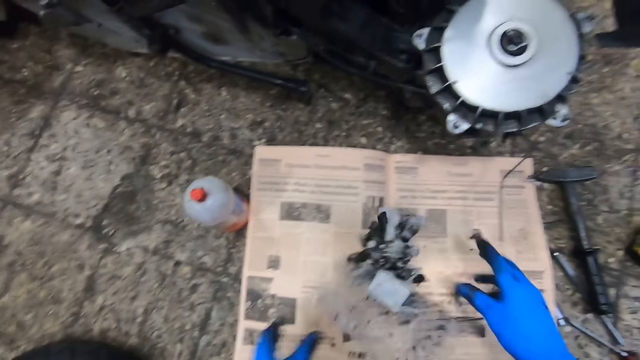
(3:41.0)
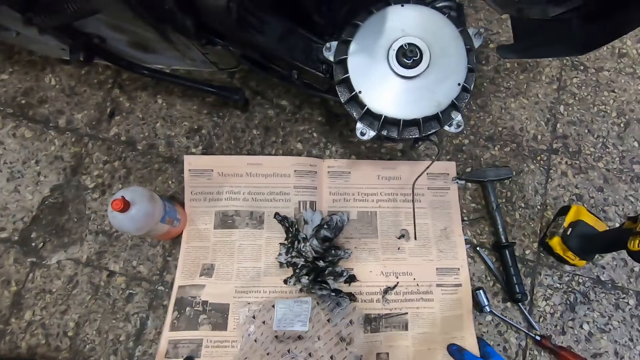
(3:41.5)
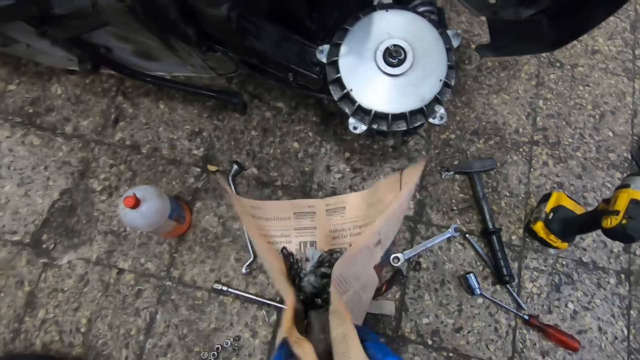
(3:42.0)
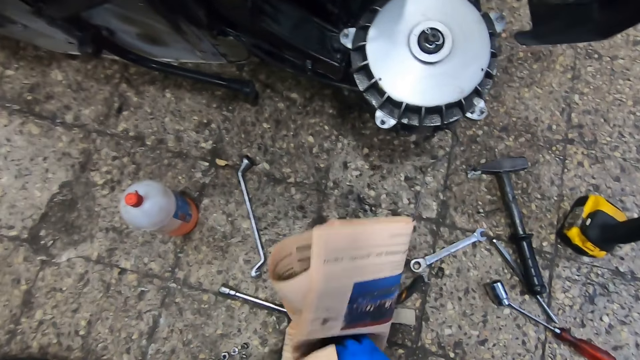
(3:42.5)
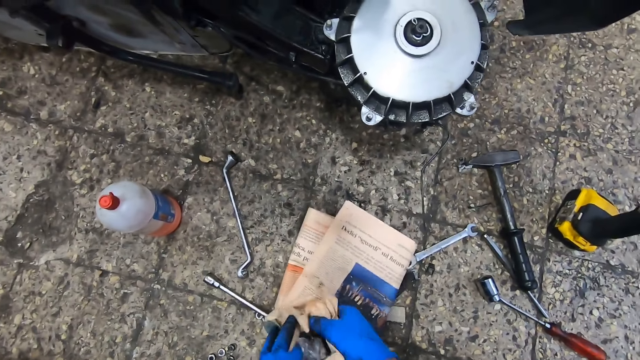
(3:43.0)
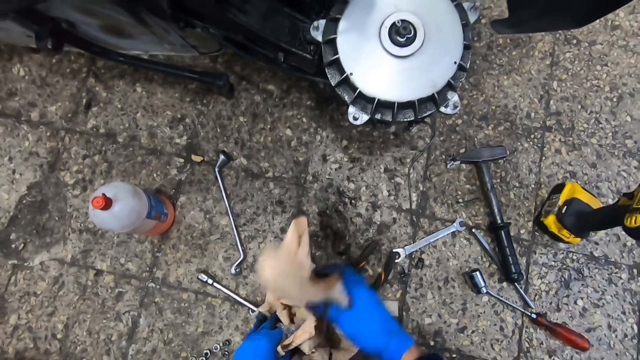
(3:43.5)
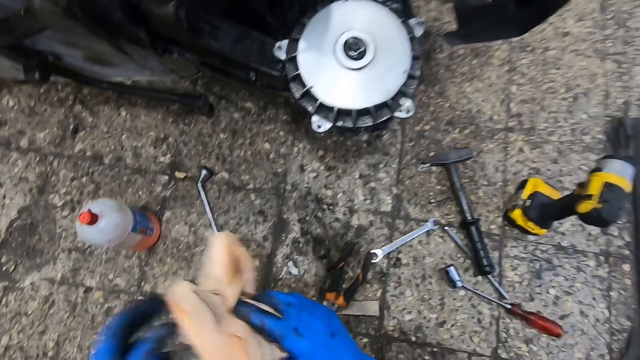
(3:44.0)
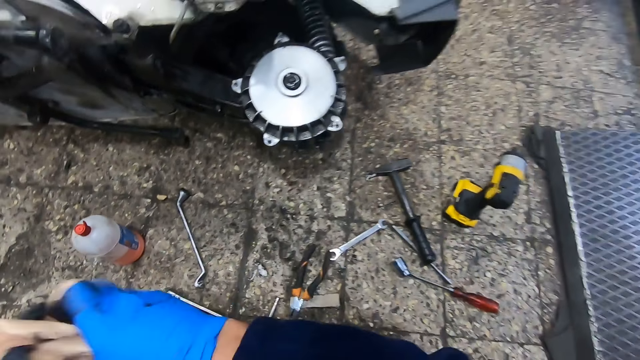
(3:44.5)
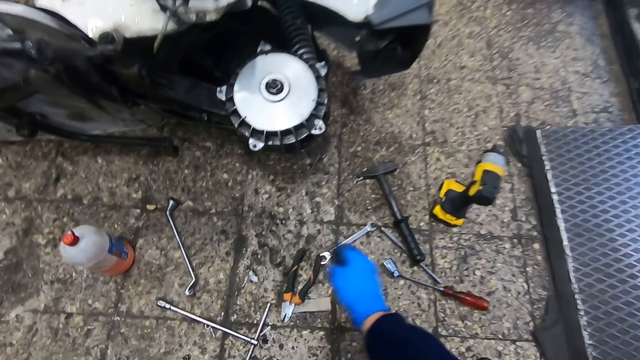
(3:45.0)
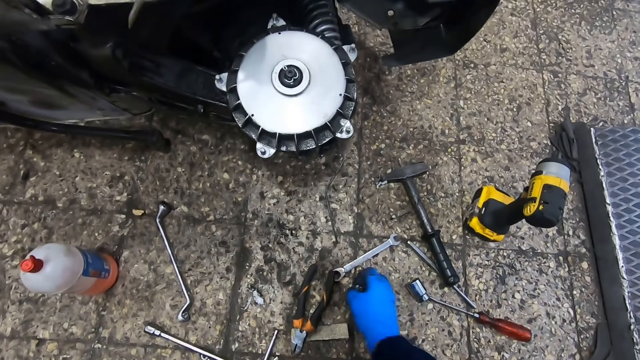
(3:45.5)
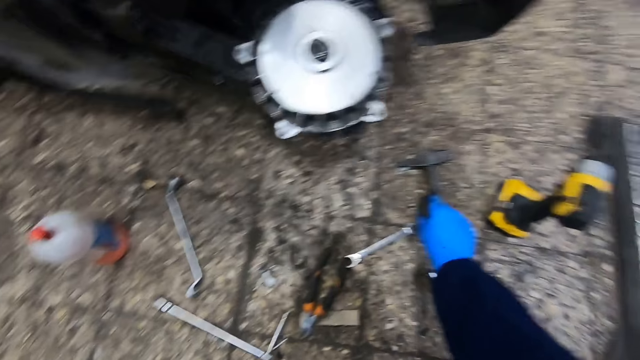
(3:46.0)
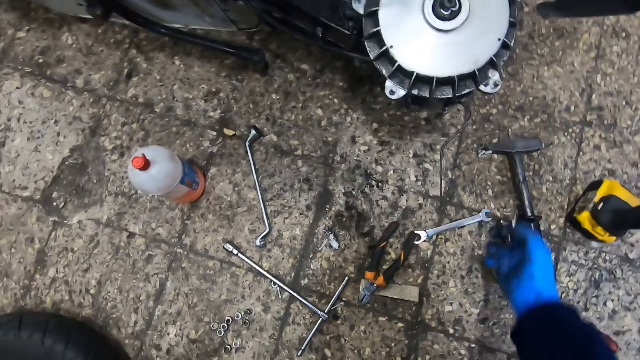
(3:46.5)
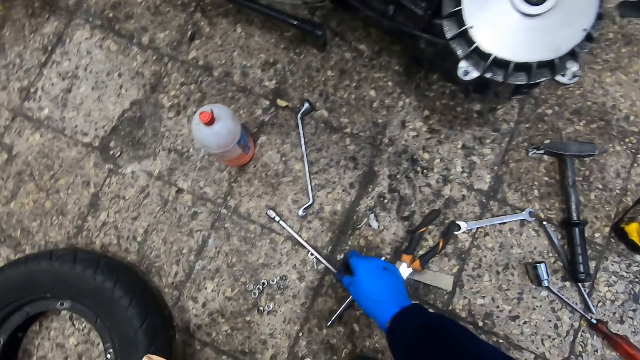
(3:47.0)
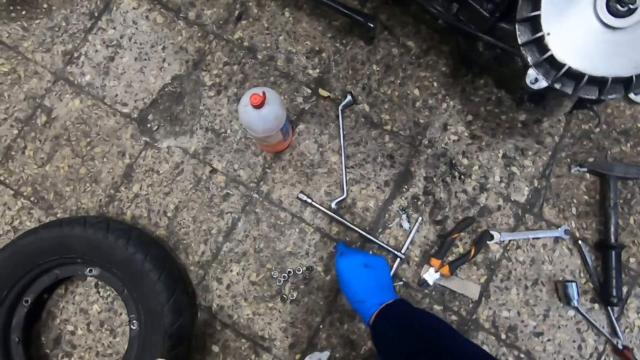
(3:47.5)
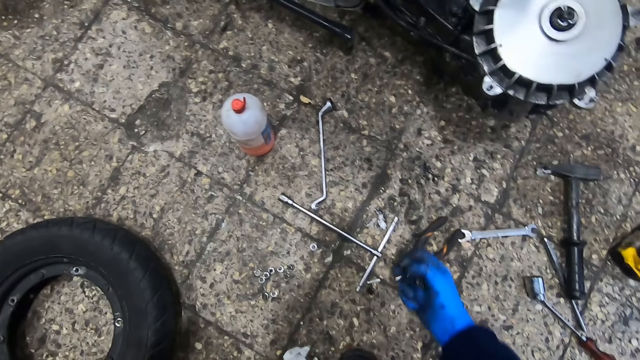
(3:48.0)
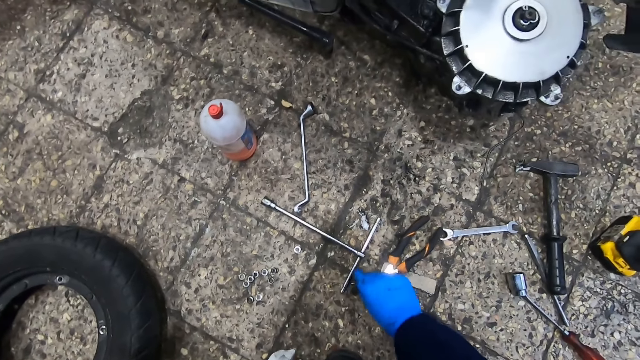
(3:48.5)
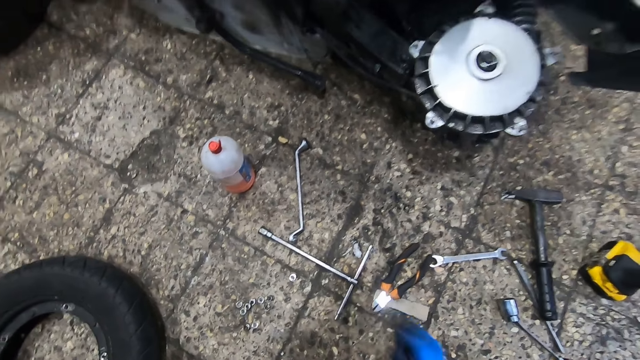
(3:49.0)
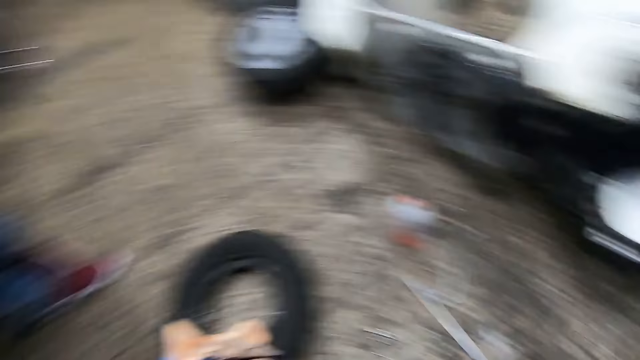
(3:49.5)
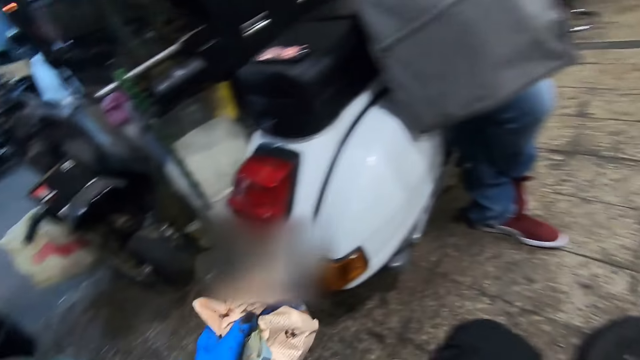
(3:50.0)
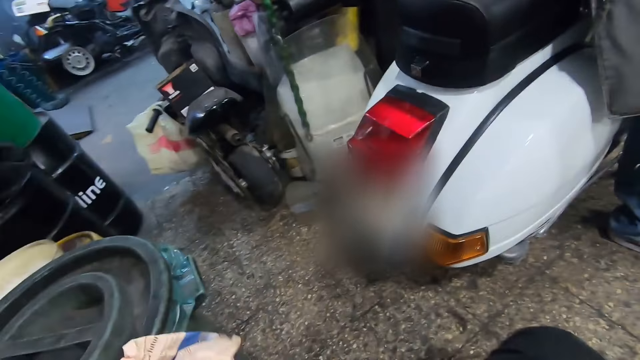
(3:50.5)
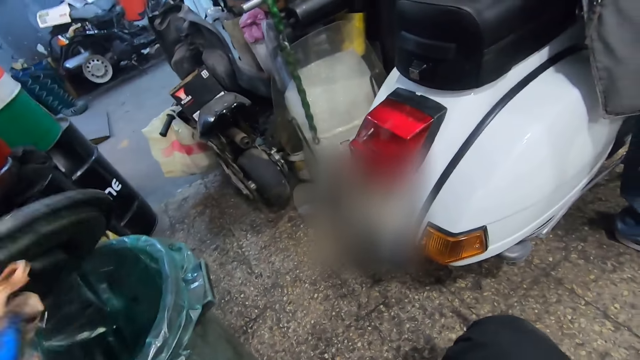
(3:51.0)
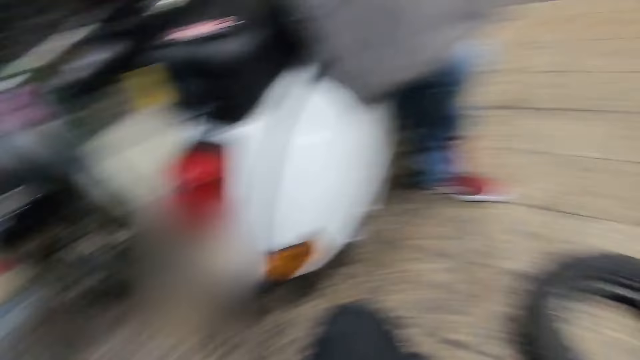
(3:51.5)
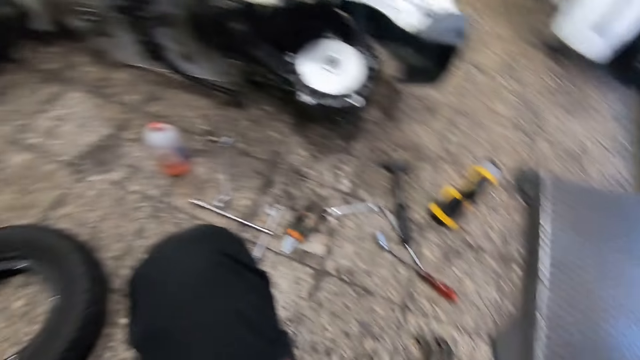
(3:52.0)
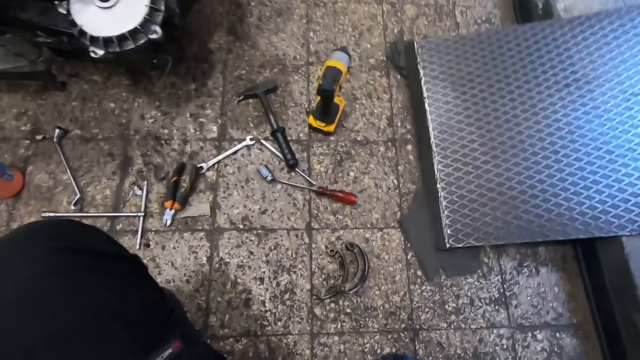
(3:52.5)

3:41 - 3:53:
The camera wearer picks up the first piece of cloth from the piece of paper with his right hand. He holds the piece of cloth. He throws the piece of cloth and the plastic bag on the piece of paper with both hands. He crumples the piece of paper with both hands. He holds the piece of paper with his left hand. He picks up some bolts and the tire deflator from the ground with his right hand. He walks around the workshop. He throws the piece of paper in a bin with his left hand.

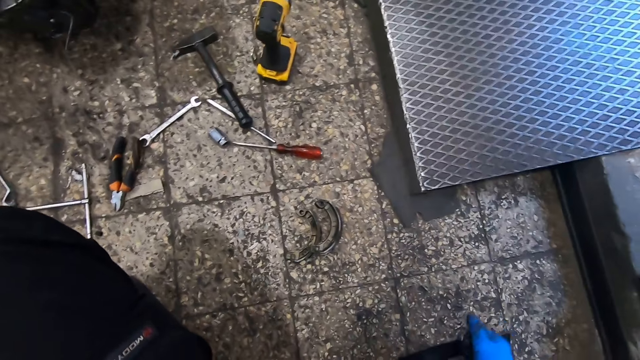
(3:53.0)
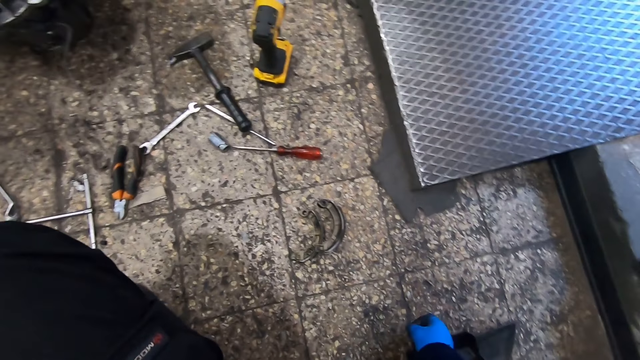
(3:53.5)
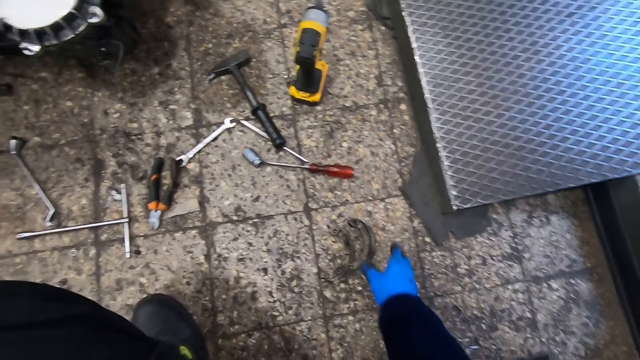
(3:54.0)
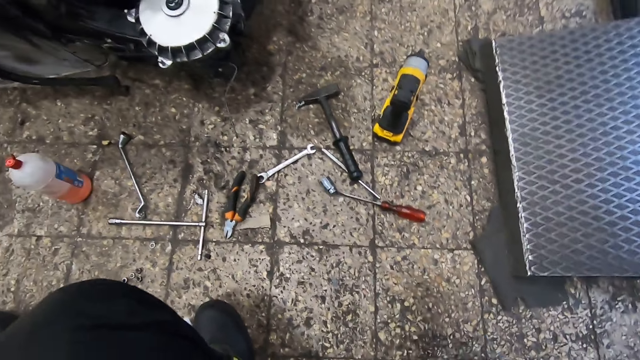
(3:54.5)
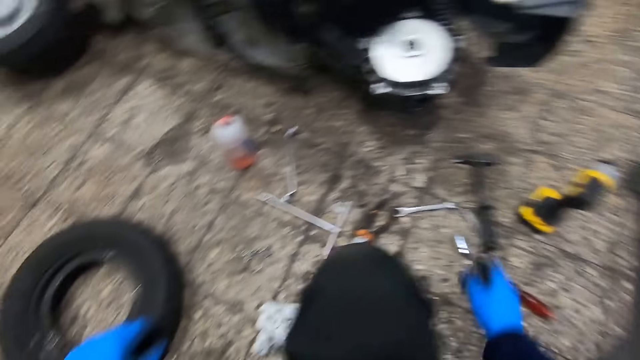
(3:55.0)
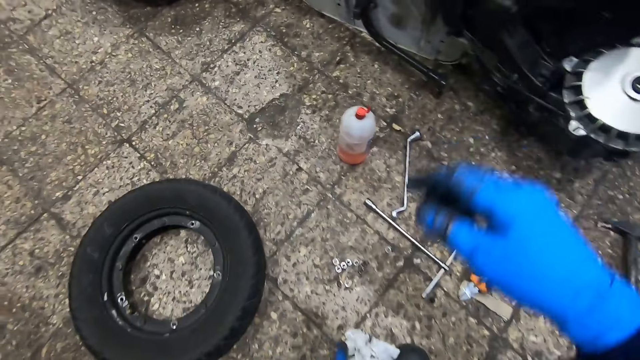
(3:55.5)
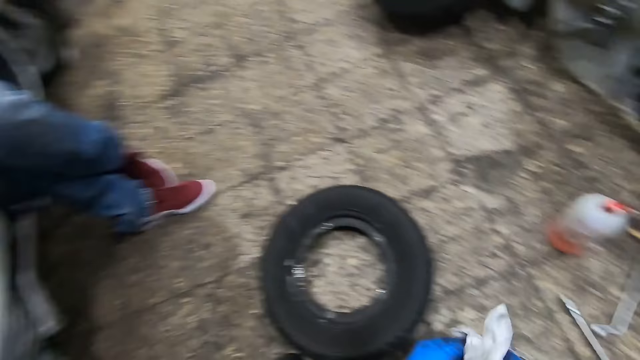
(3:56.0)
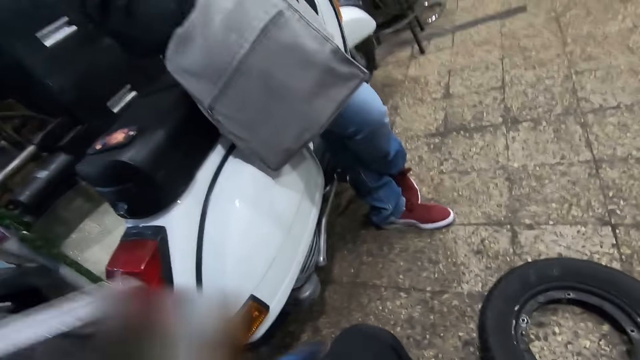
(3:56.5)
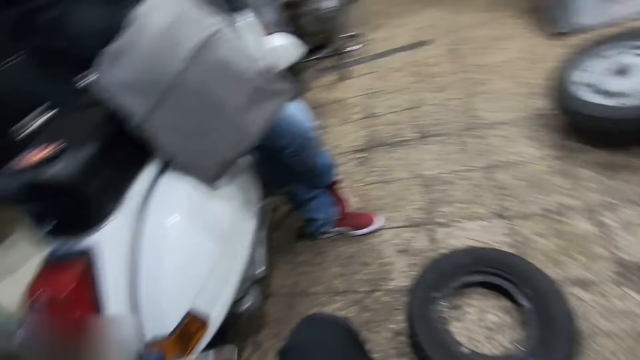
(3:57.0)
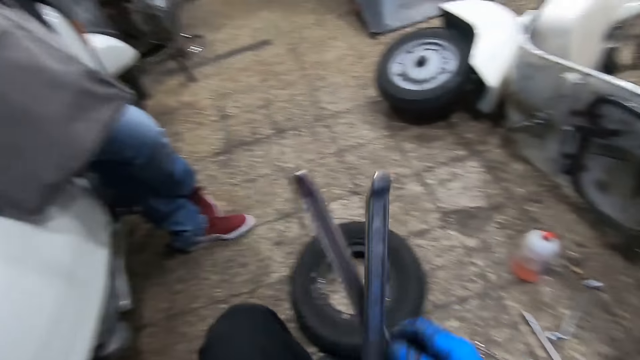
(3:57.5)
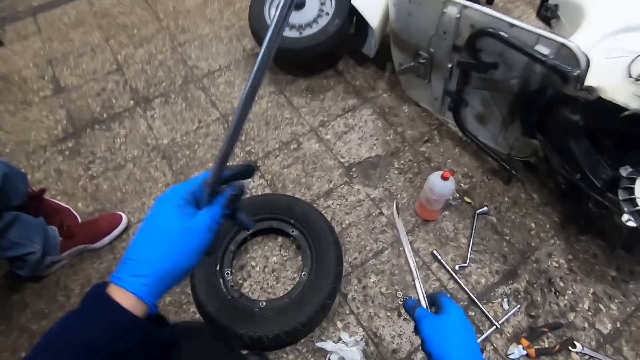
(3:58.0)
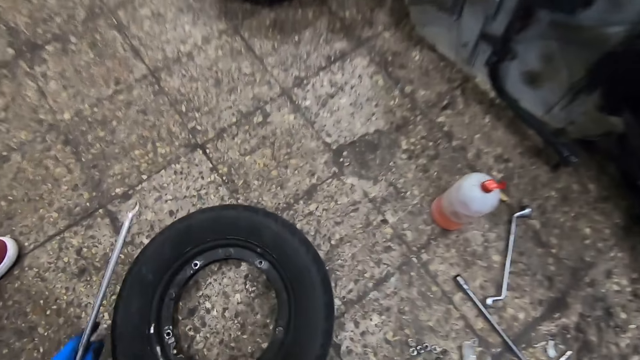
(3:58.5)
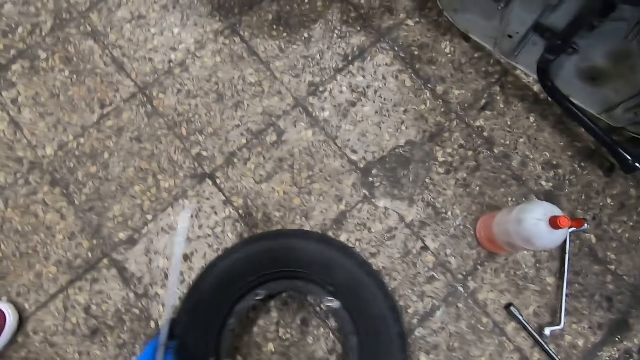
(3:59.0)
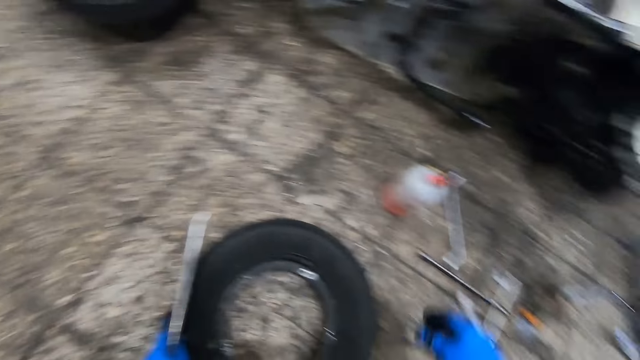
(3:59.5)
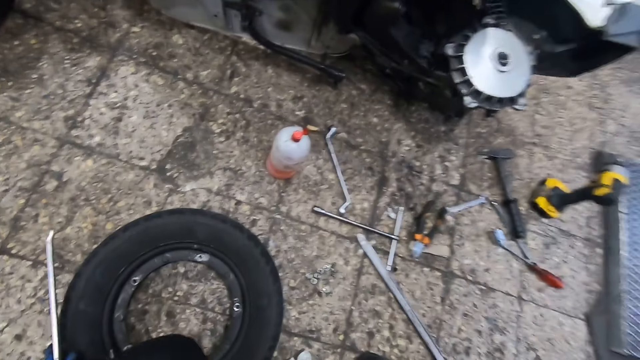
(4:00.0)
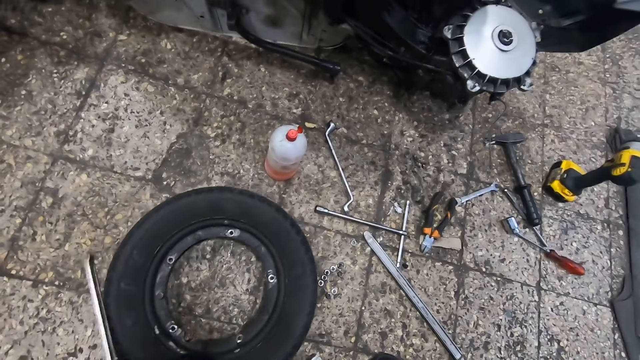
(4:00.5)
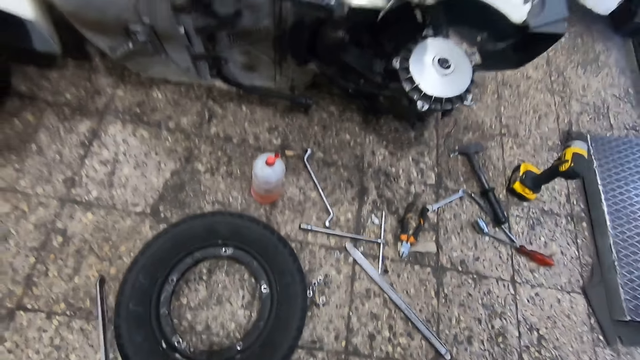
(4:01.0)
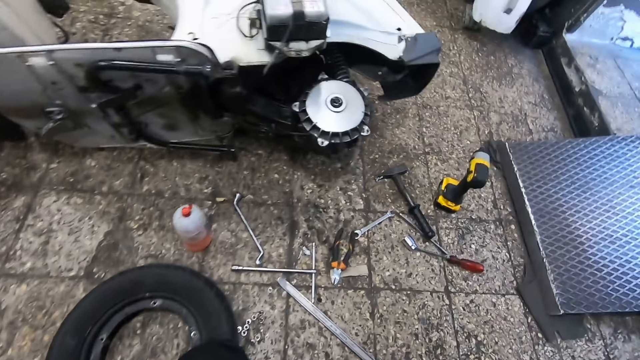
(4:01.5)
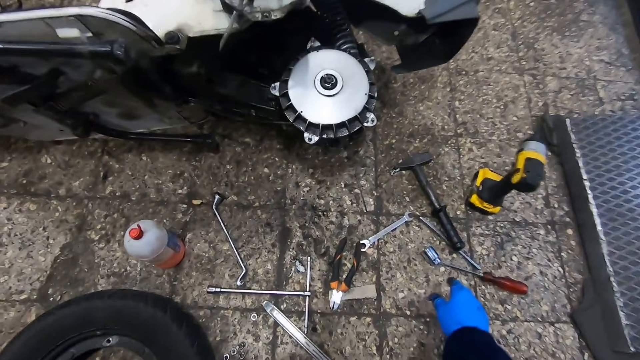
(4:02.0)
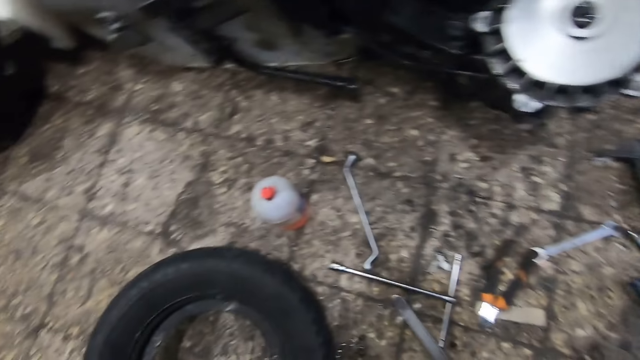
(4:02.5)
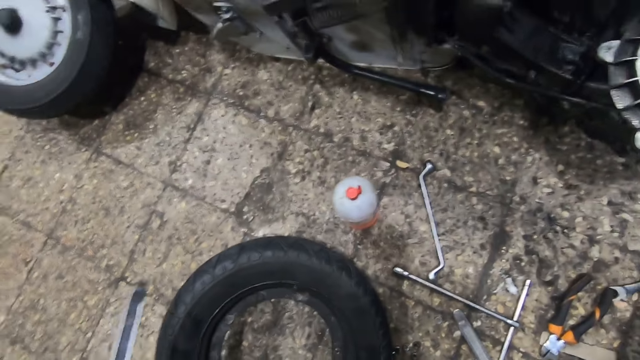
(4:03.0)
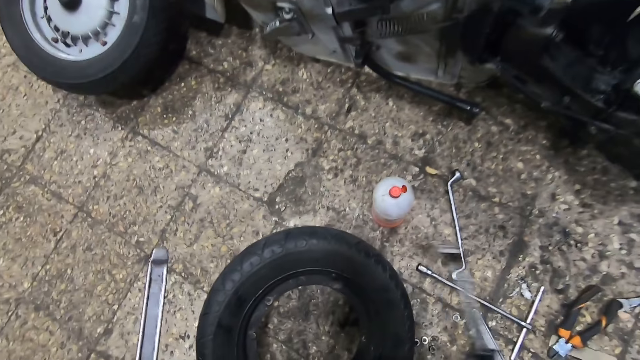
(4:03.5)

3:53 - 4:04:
The camera wearer collects bolts from the floor. He picks up two plastic pieces from the ground with his right hand. A man stands by a motorcycle. The camera wearer holds two tire irons in both hands. He moves the tire on the ground with his left hand. He picks up the tire hammer from the ground with his right hand.
